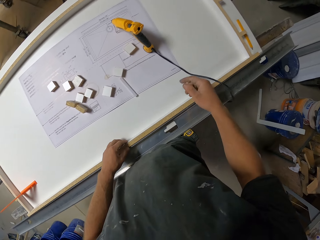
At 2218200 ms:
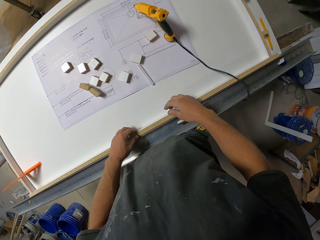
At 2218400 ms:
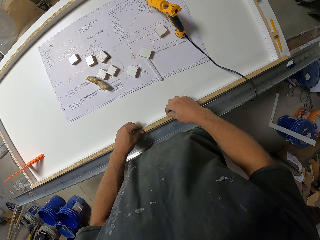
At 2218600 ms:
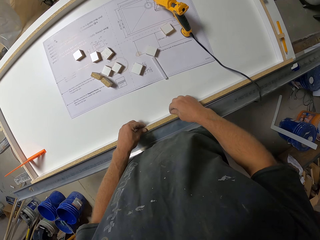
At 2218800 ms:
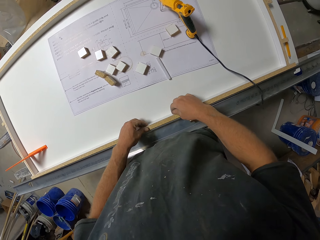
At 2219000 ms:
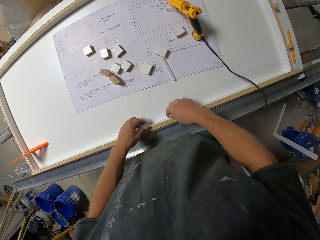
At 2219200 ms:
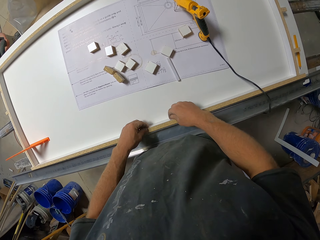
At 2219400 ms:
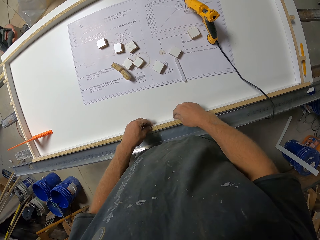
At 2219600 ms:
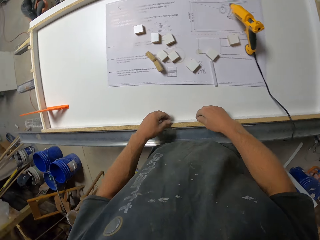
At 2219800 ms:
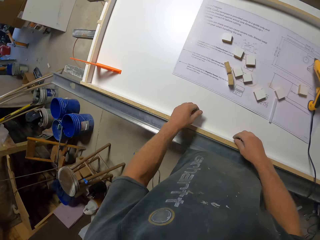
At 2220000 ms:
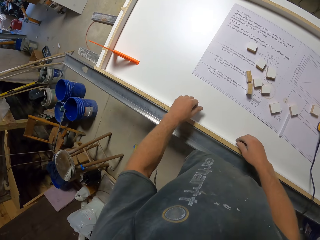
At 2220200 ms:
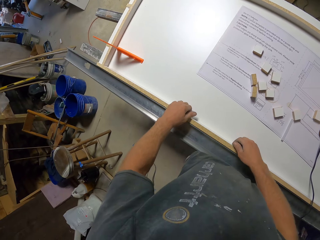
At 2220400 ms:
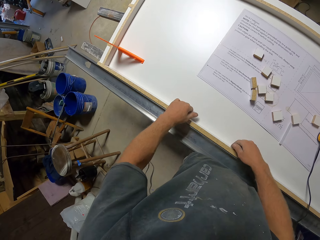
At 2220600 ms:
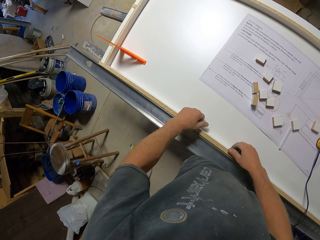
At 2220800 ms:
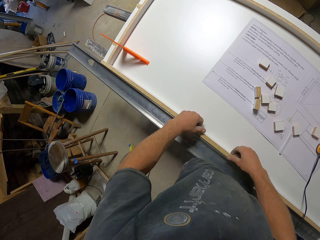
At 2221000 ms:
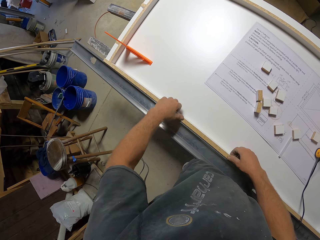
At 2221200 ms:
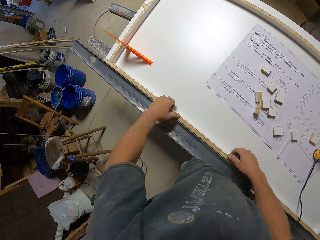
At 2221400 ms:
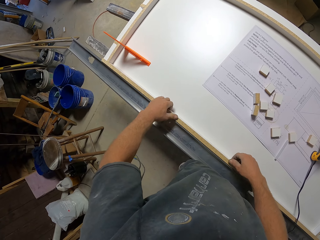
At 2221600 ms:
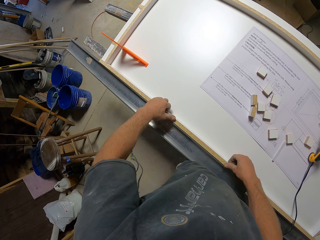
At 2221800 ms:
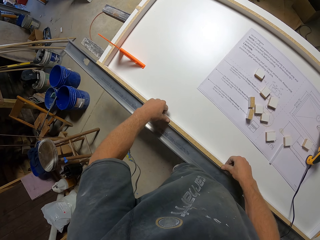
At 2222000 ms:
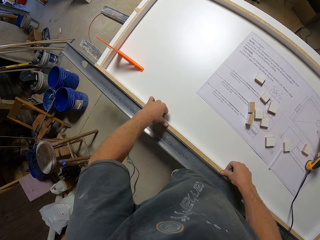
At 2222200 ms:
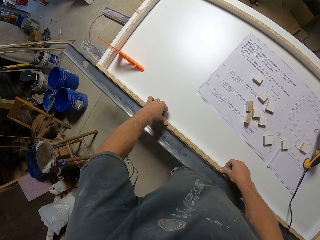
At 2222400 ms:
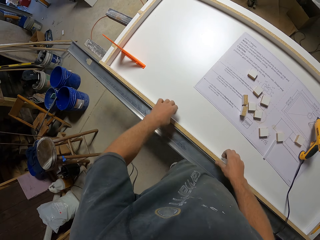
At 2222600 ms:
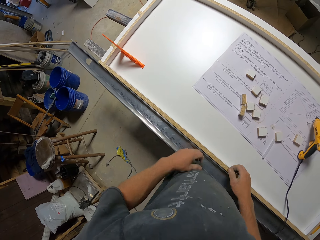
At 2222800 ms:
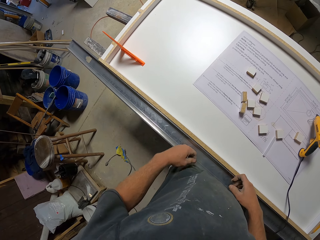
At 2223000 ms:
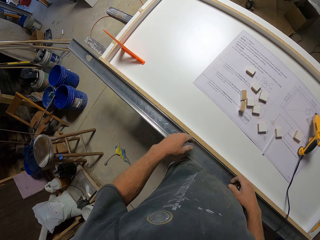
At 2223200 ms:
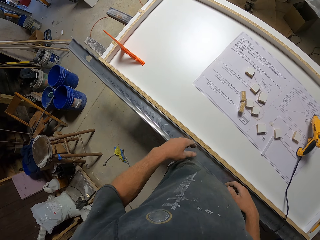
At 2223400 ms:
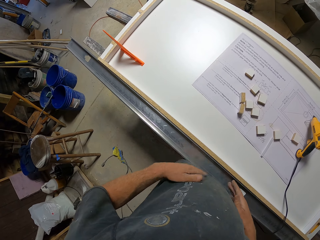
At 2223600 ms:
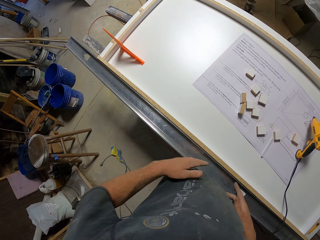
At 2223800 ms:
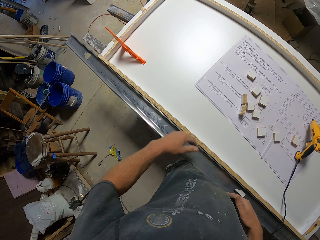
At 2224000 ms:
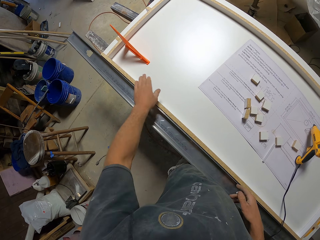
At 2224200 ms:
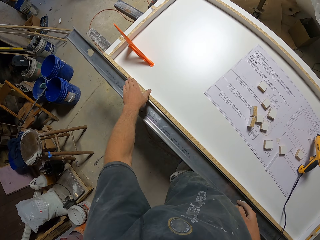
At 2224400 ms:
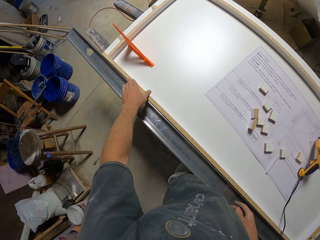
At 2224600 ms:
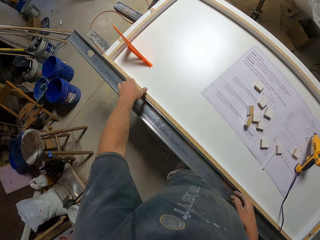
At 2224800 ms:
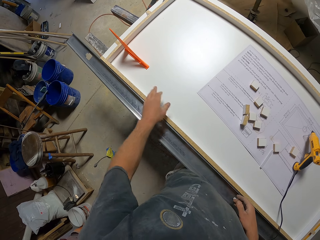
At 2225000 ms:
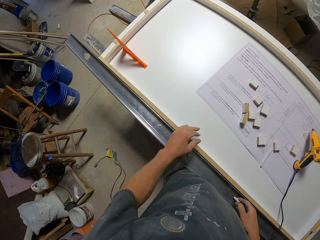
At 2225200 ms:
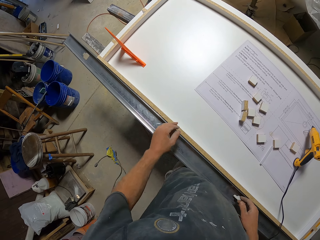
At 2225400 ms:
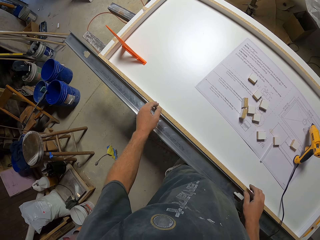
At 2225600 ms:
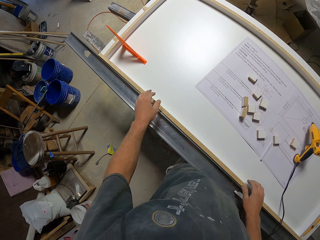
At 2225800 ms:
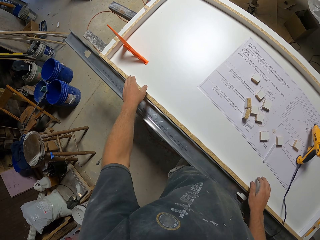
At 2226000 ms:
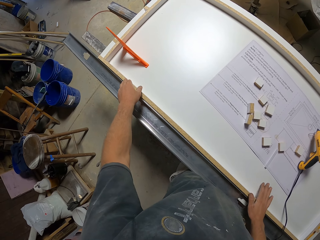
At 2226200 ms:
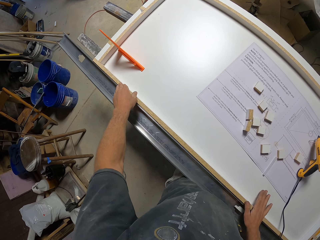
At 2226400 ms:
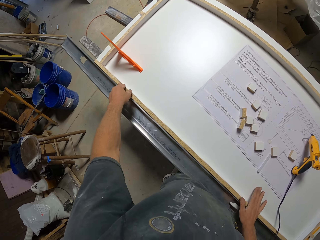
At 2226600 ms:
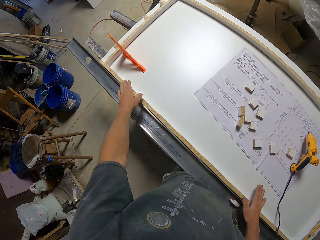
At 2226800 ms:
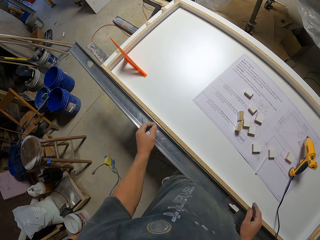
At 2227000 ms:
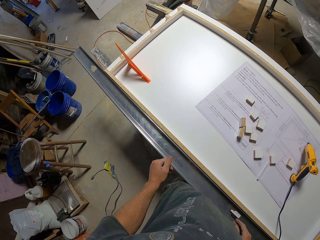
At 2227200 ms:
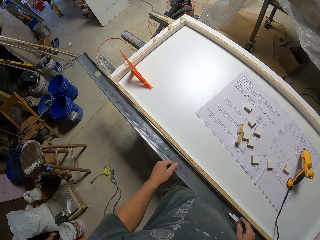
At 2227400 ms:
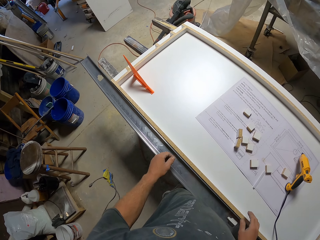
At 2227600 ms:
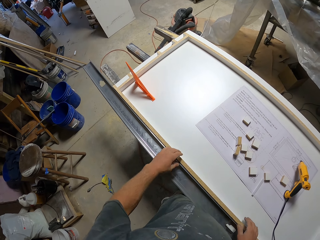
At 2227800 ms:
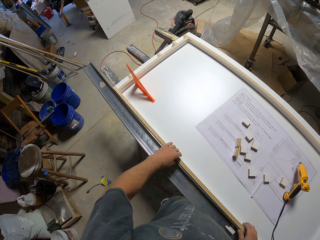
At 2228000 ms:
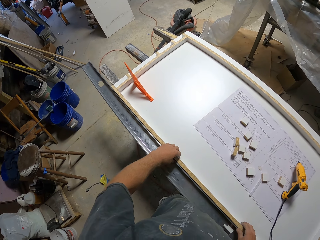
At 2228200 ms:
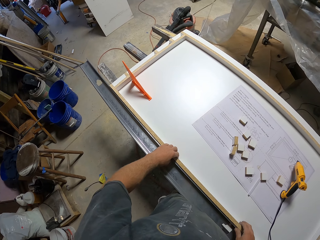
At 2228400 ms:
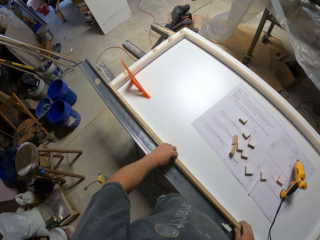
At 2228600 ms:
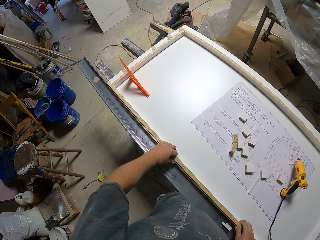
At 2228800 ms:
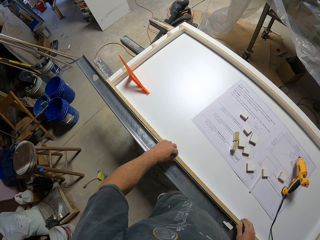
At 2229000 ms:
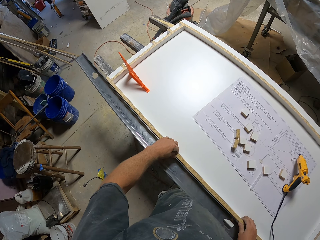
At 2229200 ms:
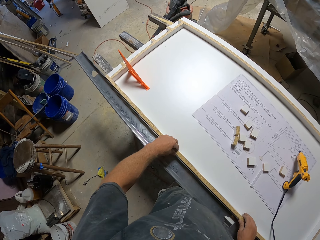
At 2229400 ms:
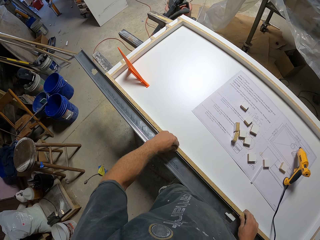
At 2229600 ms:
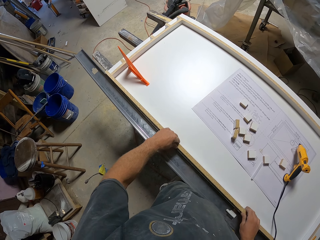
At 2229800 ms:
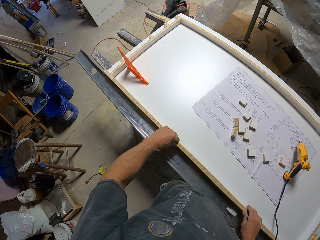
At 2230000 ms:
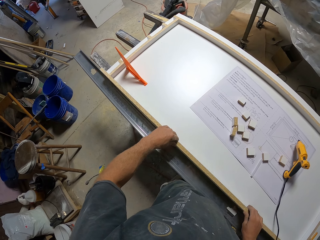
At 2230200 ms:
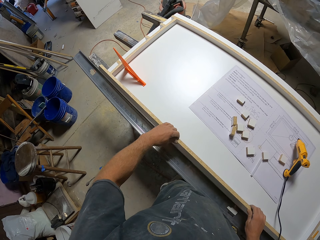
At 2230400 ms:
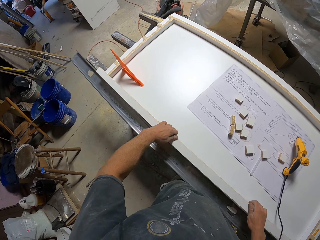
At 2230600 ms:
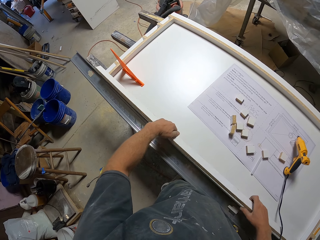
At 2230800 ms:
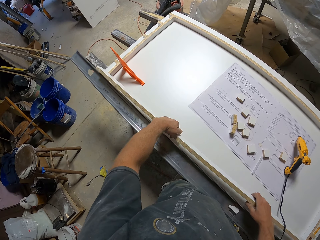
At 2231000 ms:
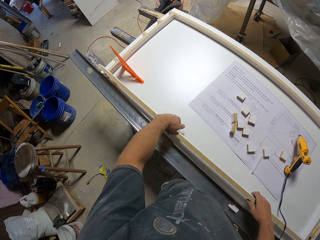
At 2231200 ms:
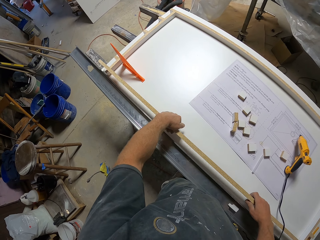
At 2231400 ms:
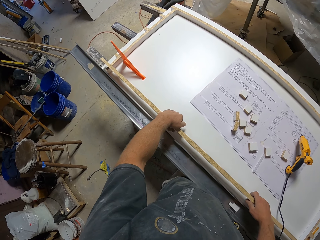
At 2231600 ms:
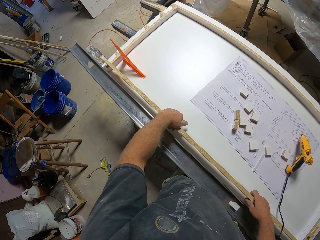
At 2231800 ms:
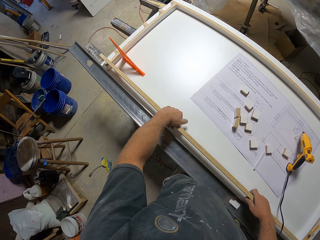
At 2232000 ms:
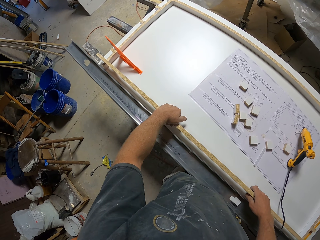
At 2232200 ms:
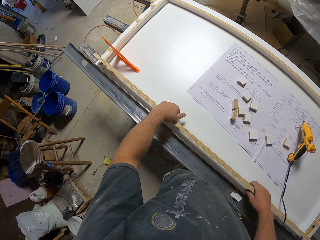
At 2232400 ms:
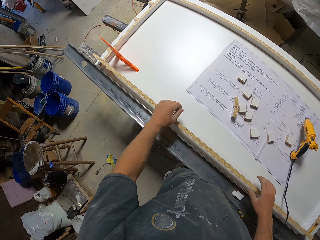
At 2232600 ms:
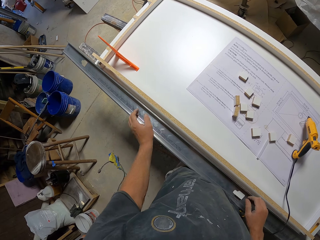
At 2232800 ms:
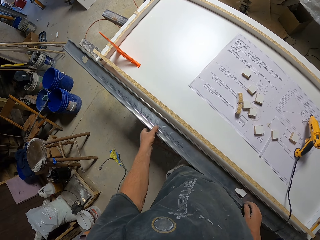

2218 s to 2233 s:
The camera wearer moves the hand. They touch the piece of wood. They examine the piece of wood. They hold the piece of wood. They touch the stomach. They touch the piece of wood. They move the hand. They move the hands. They touch the piece of wood. They turn the piece of wood. They put the piece of wood on the table.

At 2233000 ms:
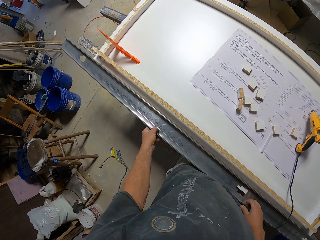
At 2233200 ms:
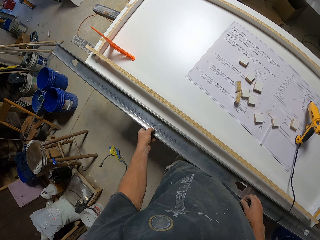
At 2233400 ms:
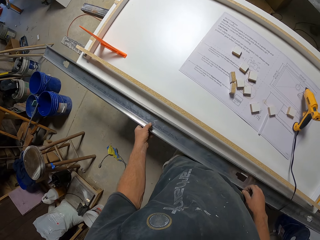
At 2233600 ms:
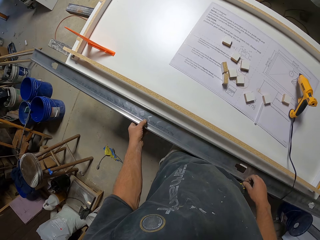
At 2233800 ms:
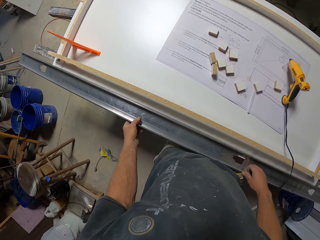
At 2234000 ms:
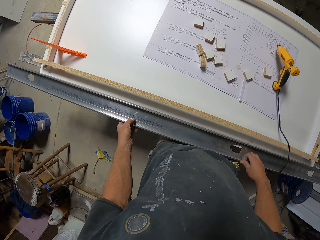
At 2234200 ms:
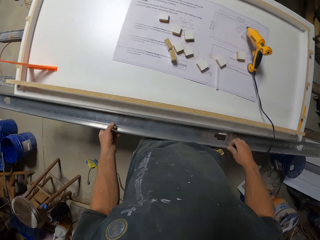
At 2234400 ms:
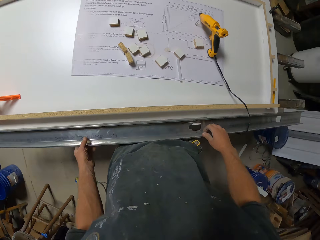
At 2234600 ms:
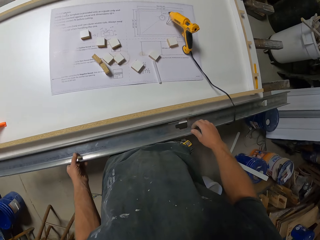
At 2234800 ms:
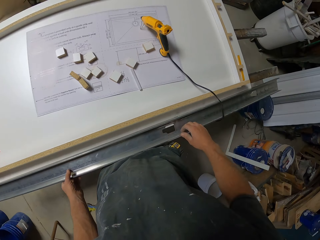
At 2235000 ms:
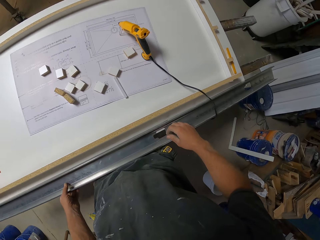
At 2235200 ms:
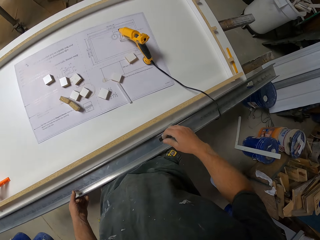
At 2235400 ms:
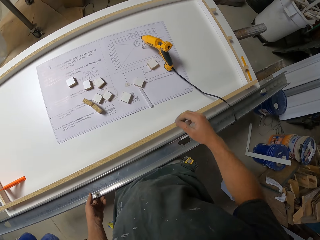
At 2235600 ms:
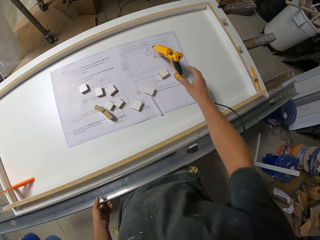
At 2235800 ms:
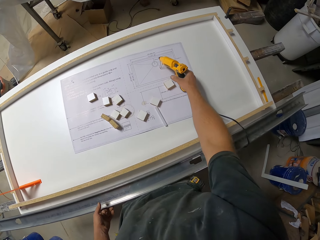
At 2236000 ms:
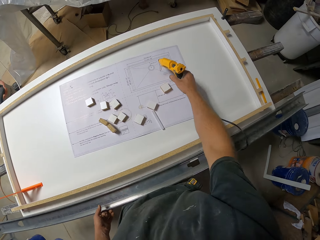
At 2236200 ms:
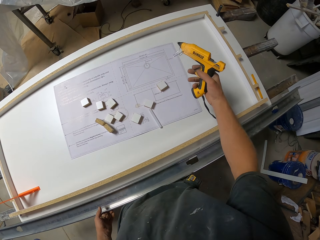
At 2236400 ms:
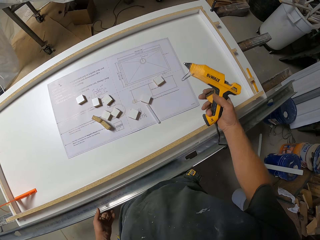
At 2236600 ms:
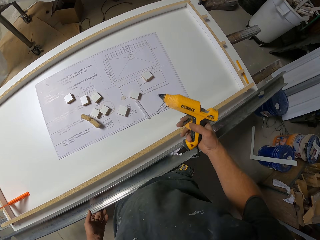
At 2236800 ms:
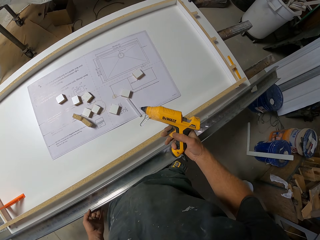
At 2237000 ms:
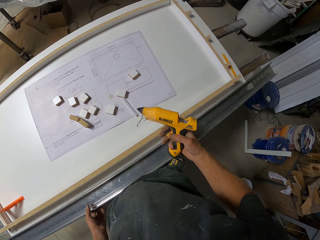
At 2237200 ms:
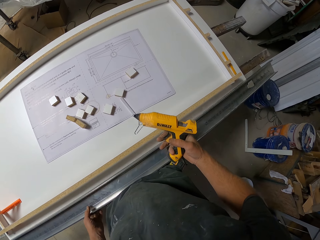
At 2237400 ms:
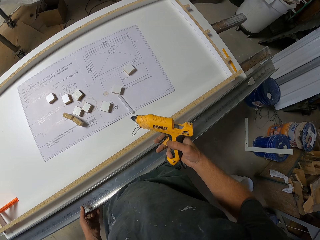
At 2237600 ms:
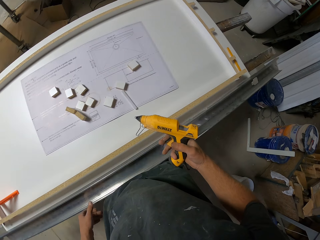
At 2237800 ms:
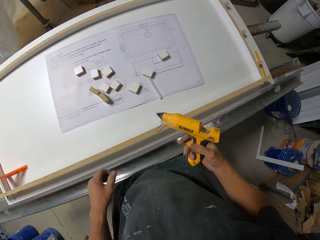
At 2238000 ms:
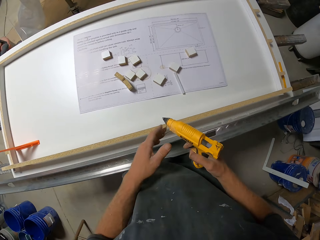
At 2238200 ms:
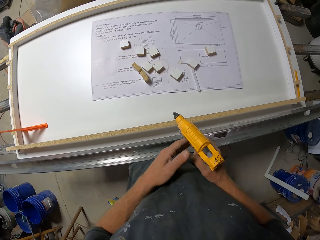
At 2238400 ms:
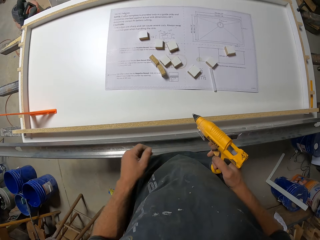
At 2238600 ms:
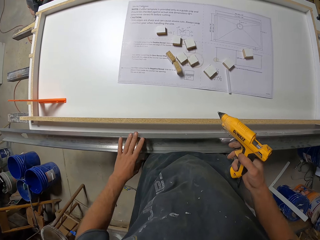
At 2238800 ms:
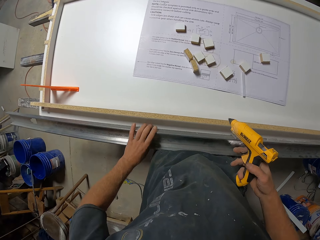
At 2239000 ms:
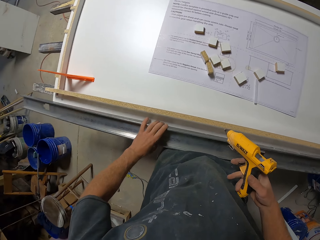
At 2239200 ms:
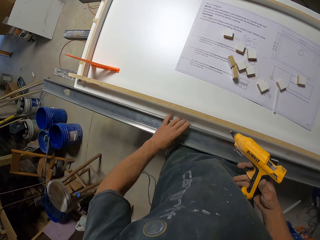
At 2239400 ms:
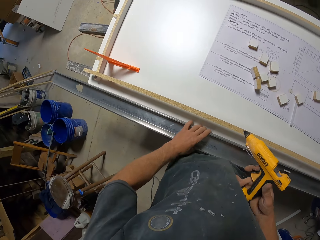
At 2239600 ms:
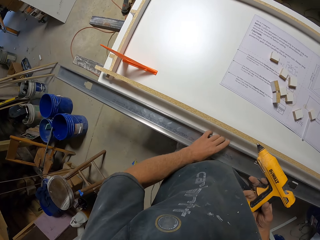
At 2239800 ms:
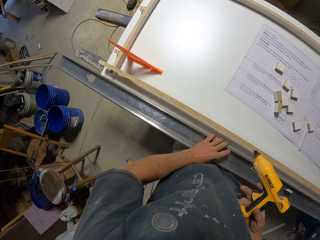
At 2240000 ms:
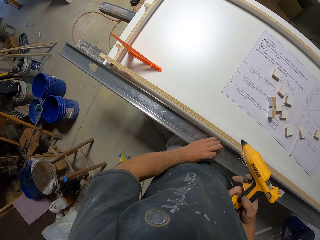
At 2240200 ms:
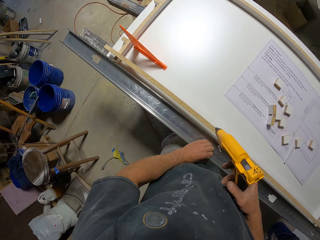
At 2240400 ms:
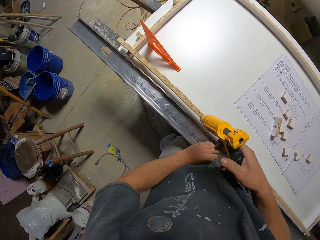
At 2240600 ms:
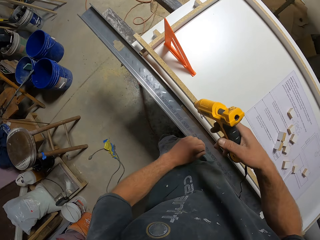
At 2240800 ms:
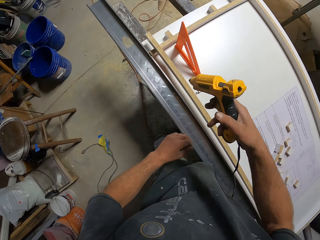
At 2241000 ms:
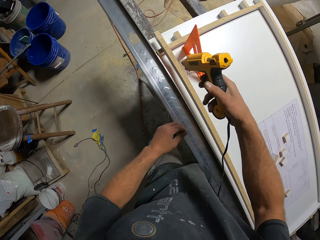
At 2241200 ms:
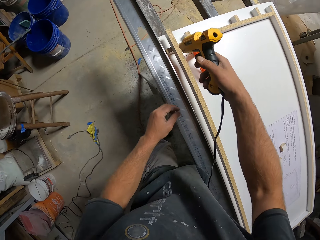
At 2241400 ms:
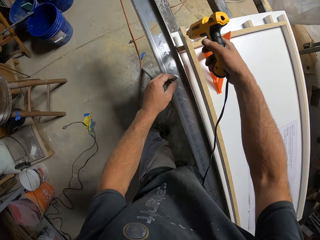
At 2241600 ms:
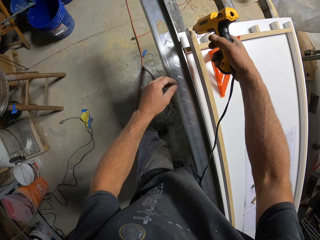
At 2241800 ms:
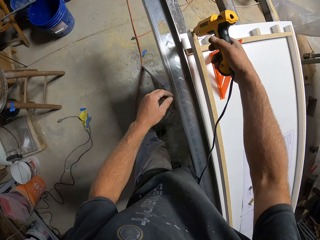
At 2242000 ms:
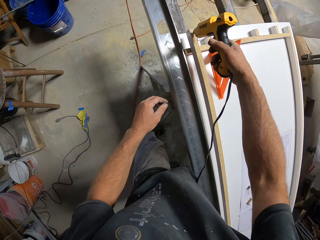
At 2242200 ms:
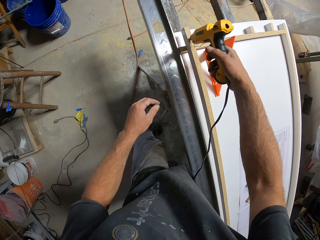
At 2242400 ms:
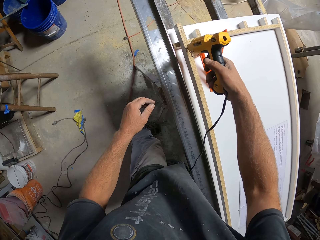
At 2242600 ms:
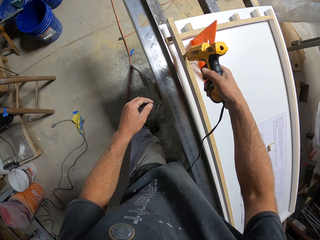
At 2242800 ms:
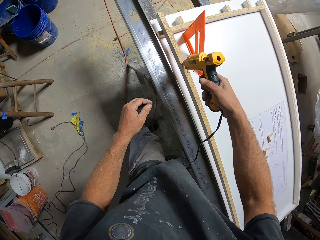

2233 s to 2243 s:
The camera wearer moves the flat bar. They look around. They pick up the glue gun. They move the hand. They touch the glue gun. They touch the flat bar. They move the flat bar. They apply glue on the piece of wood.
